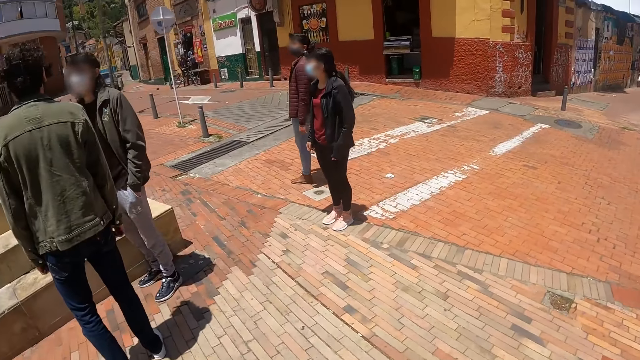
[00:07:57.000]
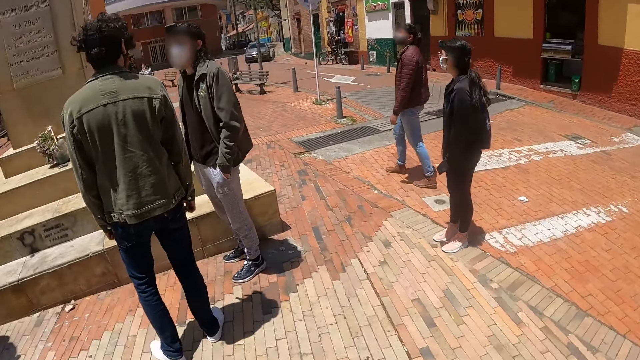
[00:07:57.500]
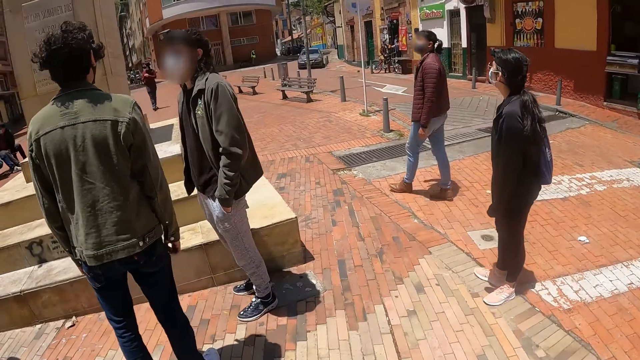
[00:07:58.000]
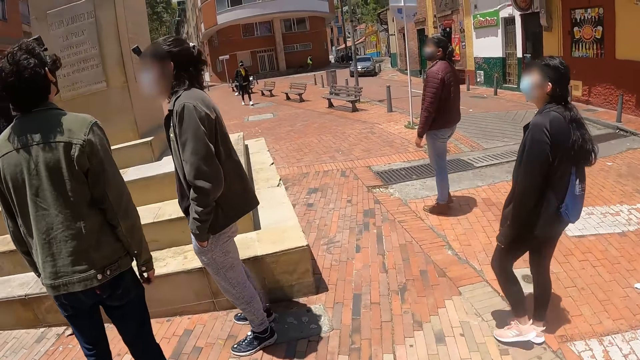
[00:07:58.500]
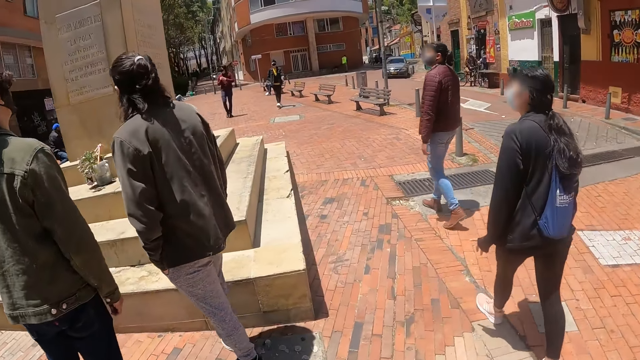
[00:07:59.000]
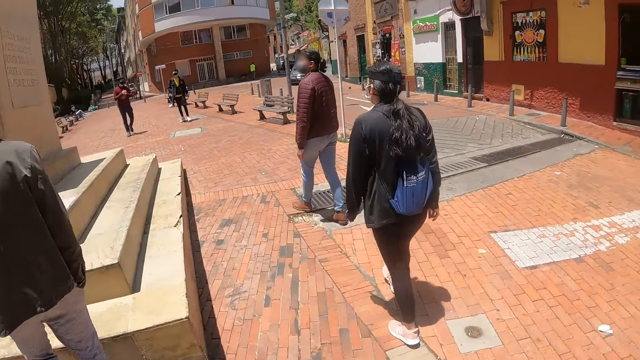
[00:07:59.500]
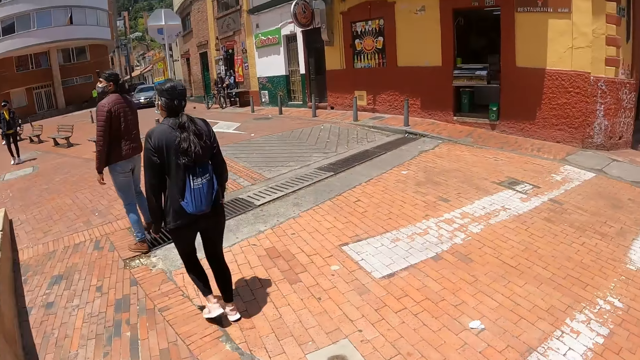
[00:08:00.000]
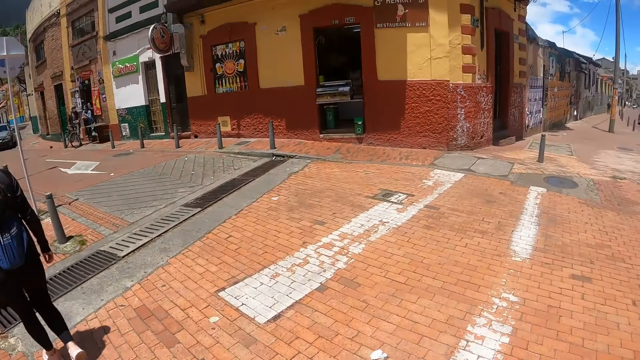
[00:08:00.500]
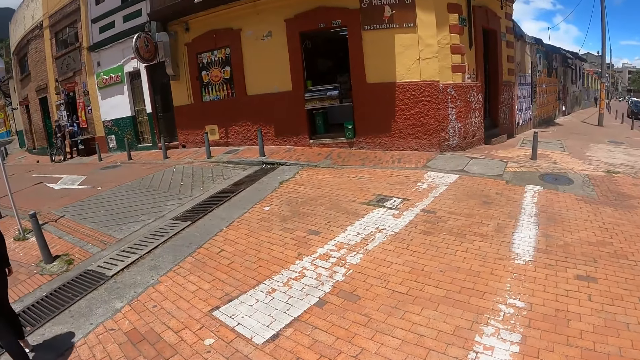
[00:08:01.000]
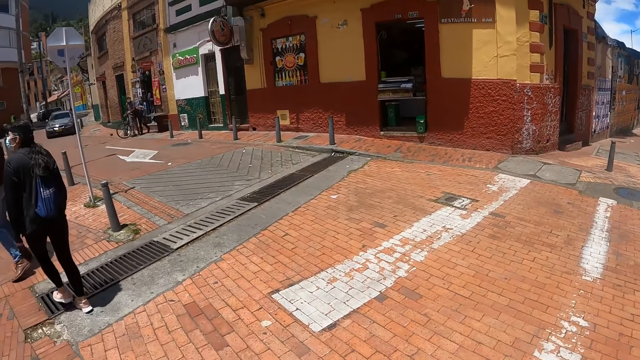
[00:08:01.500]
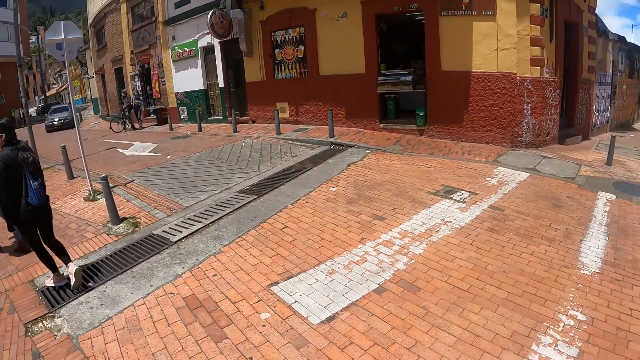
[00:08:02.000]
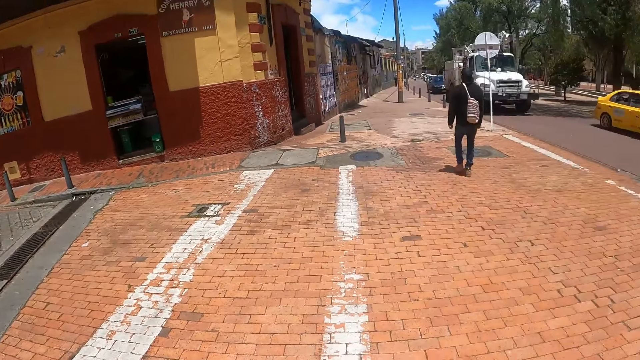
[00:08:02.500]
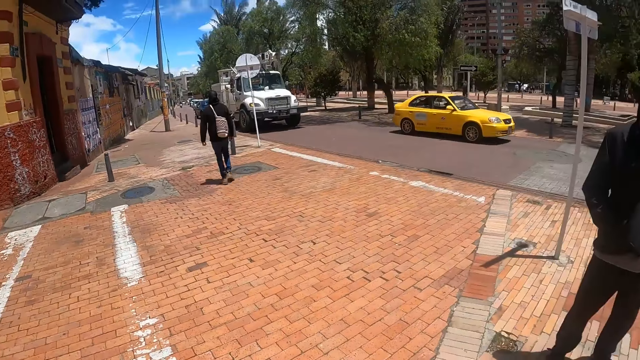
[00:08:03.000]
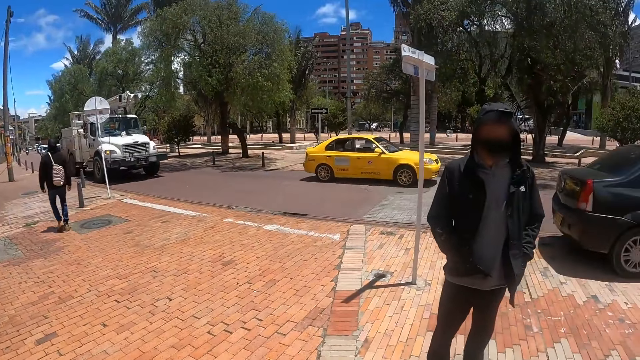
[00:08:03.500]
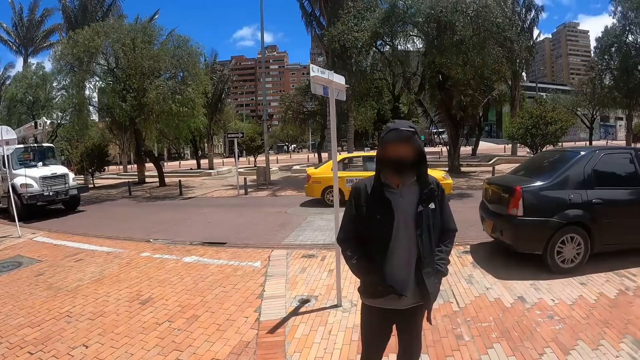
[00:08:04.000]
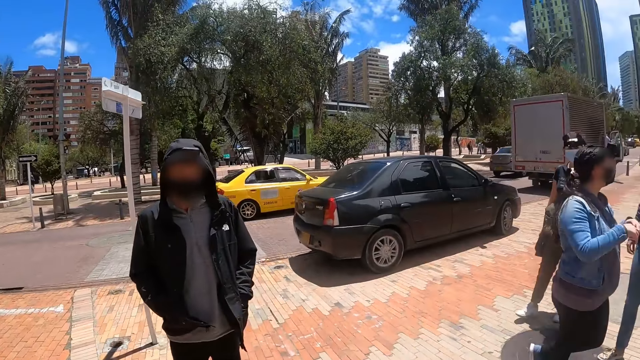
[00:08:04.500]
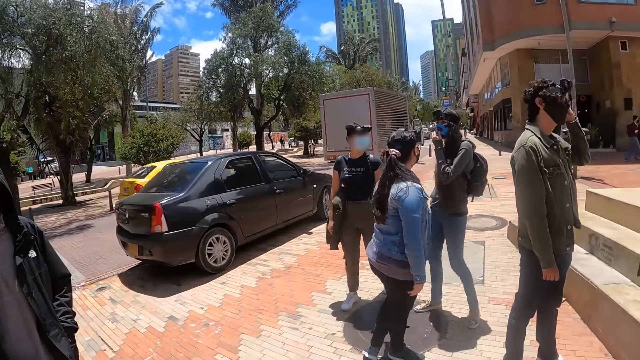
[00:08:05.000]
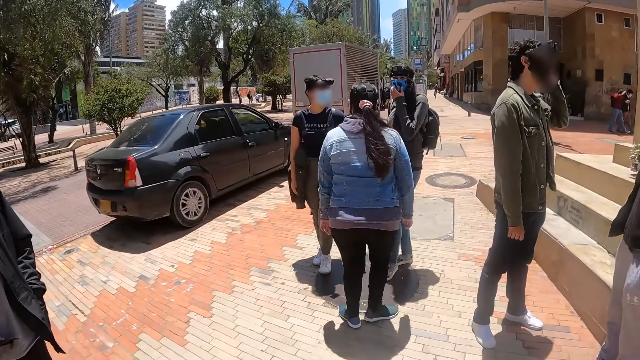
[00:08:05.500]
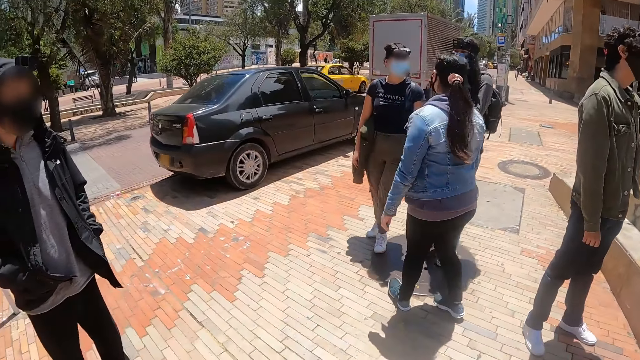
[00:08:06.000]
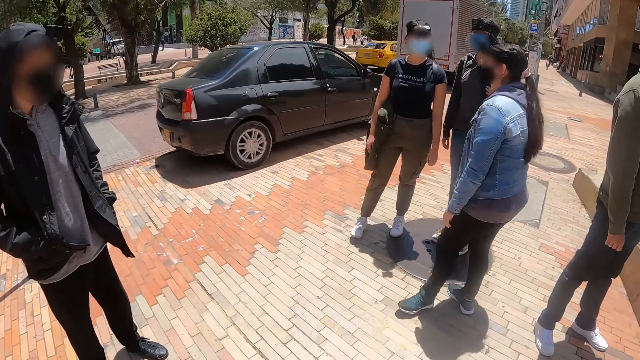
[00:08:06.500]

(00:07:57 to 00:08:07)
The camera wearer walks on the sidewalk. A person pockets his hands. The camera wearer looks around the road. Another person pockets in the jacket.

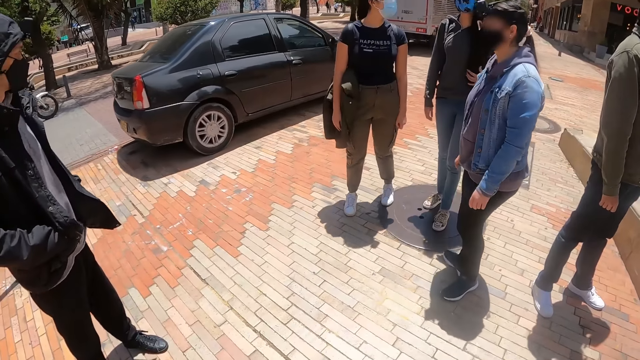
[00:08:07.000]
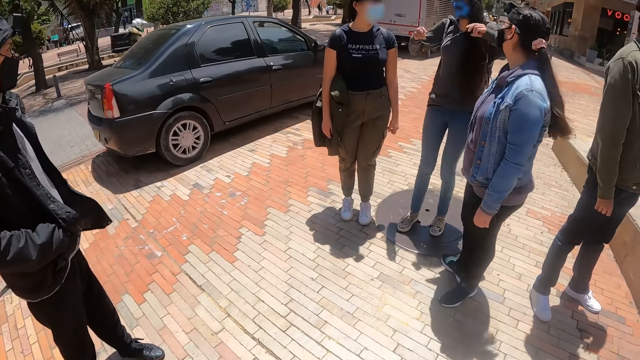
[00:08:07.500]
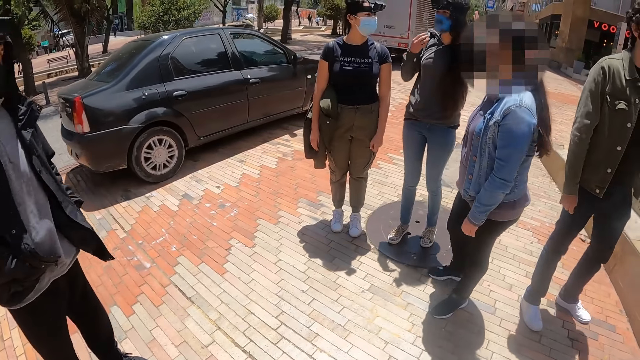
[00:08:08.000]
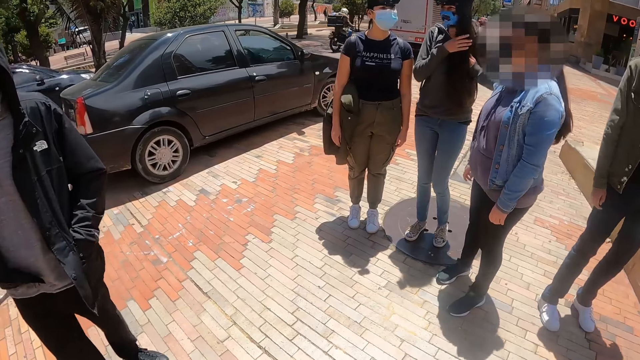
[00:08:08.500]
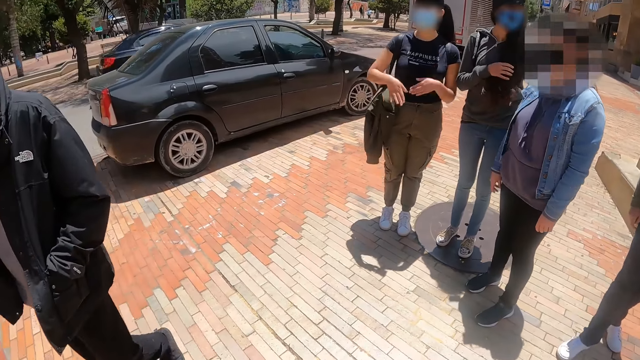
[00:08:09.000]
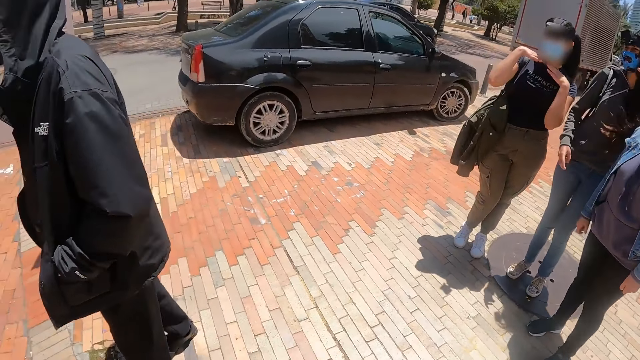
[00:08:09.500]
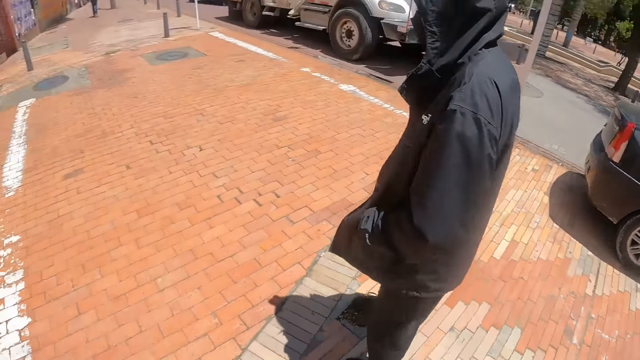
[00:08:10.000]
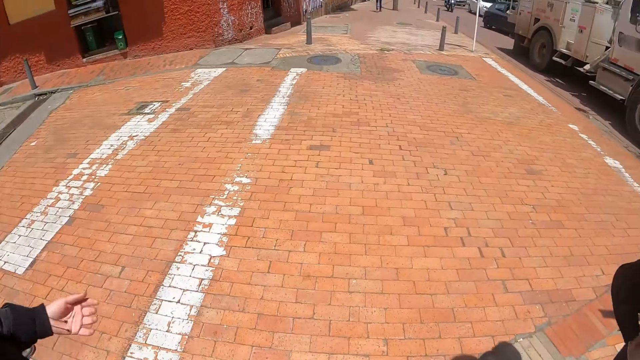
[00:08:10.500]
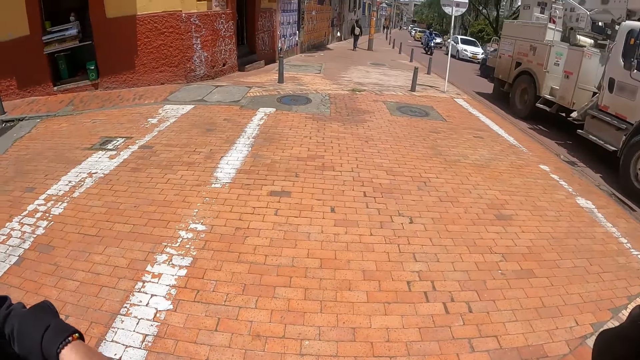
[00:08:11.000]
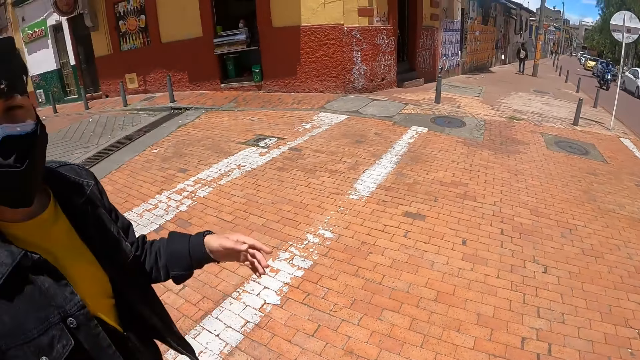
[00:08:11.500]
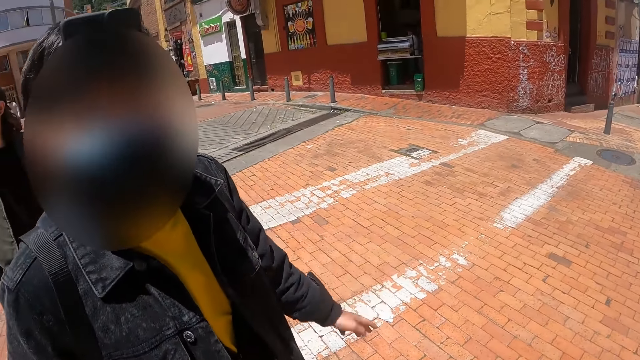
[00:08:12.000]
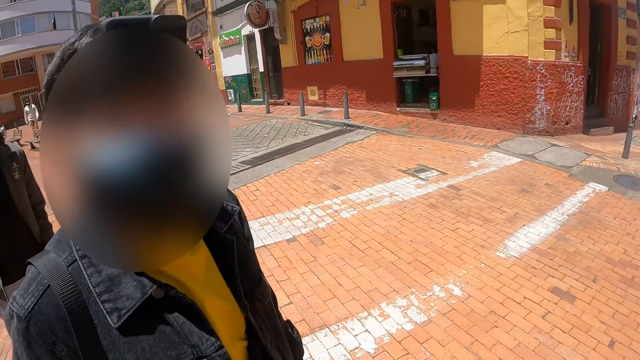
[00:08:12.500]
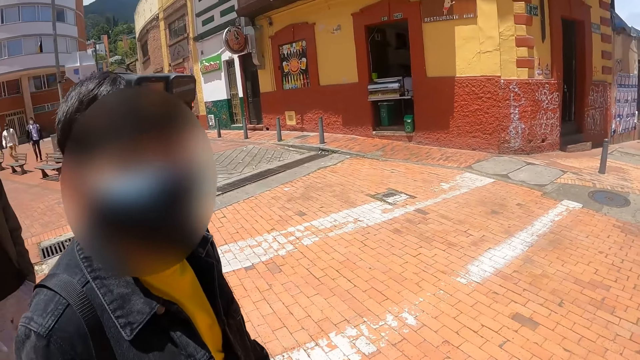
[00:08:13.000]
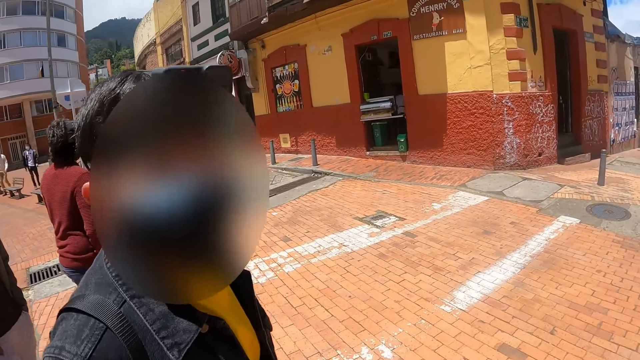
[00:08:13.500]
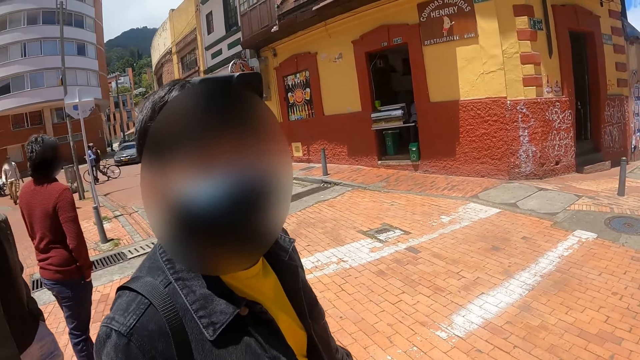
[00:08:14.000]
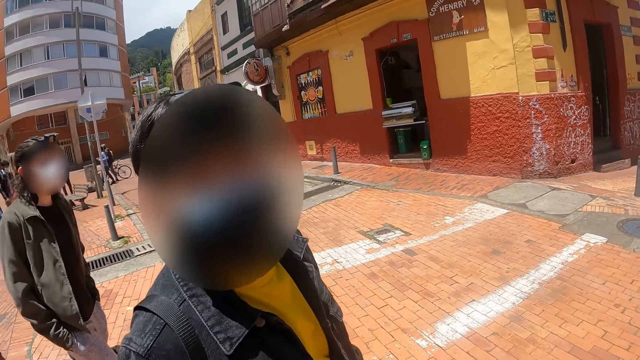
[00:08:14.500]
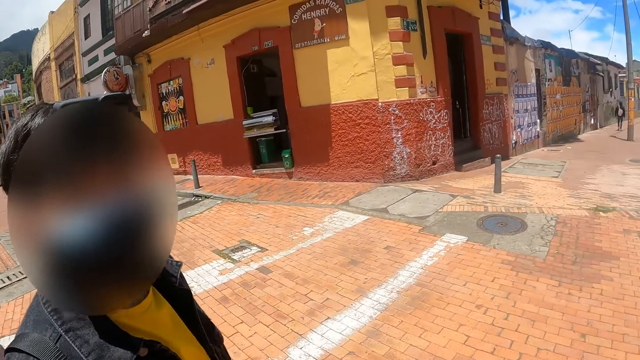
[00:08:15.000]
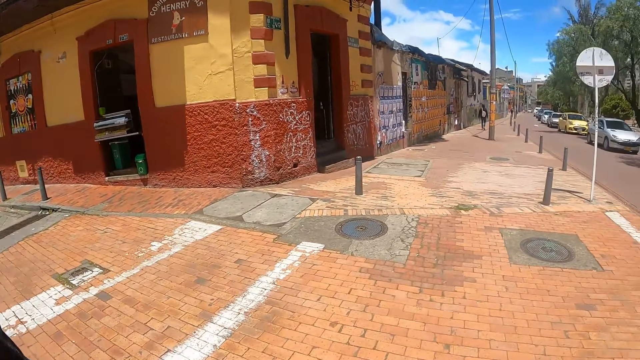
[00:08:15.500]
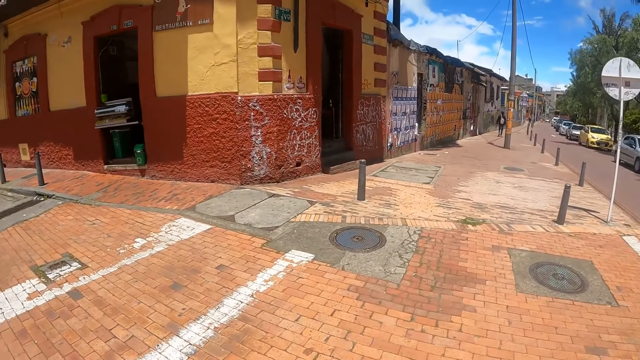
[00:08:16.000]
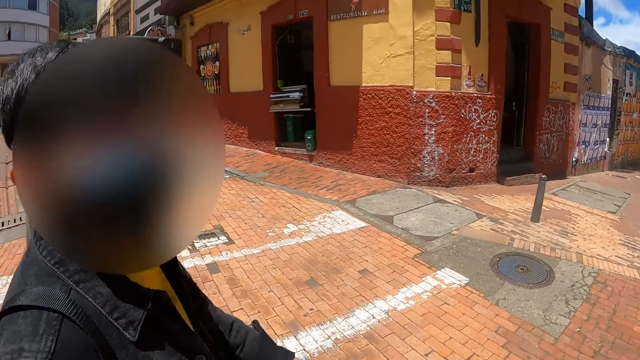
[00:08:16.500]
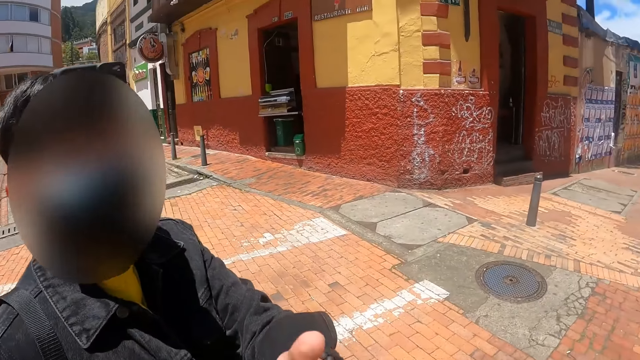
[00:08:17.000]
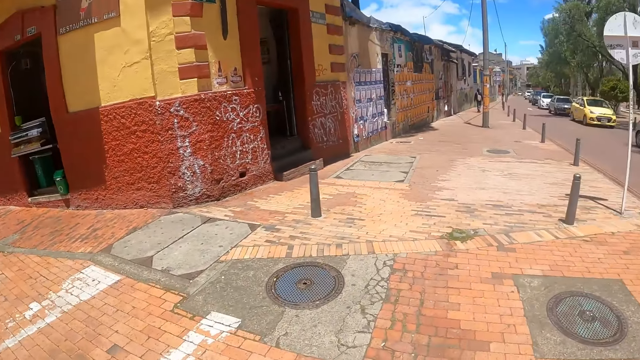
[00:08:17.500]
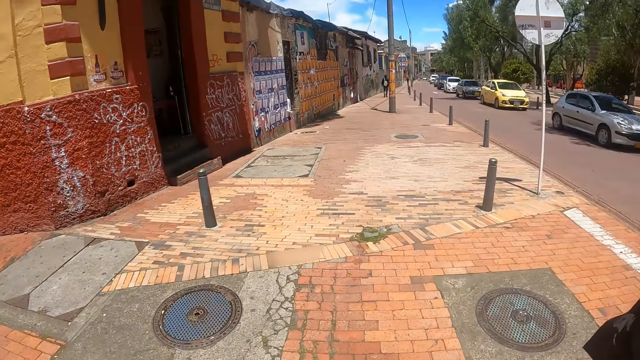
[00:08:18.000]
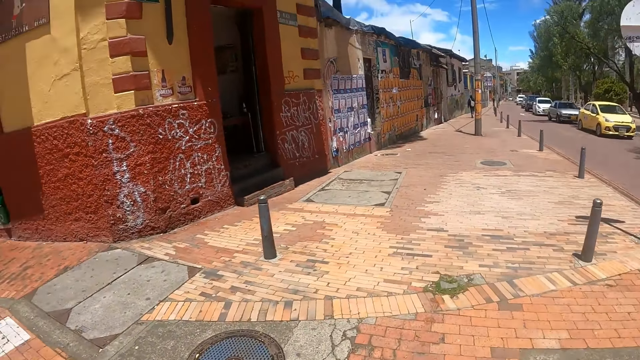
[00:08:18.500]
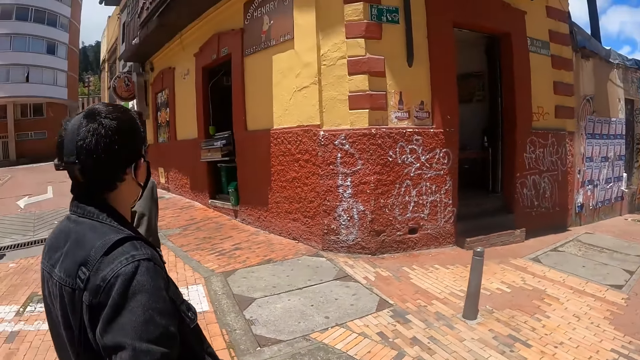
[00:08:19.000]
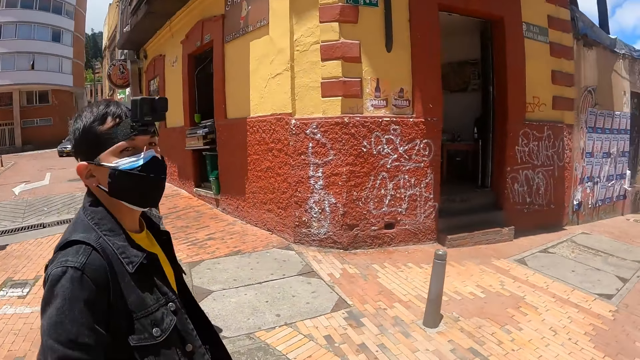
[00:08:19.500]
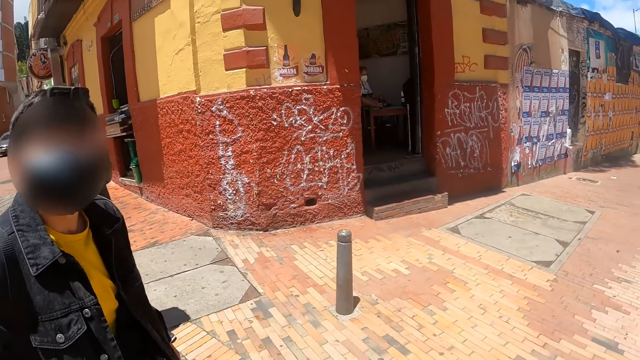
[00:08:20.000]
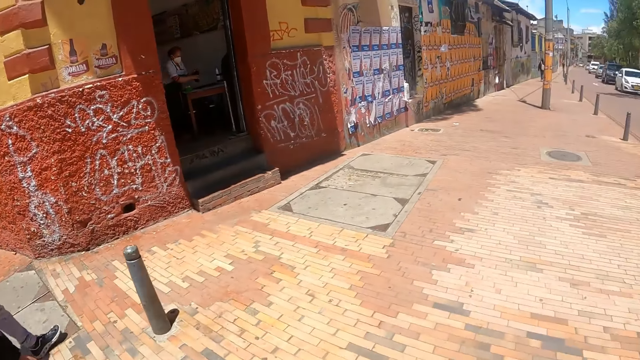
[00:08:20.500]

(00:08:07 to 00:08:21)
A person holds her hair. The camera wearer looks at a man. They walk on the sidewalk.
